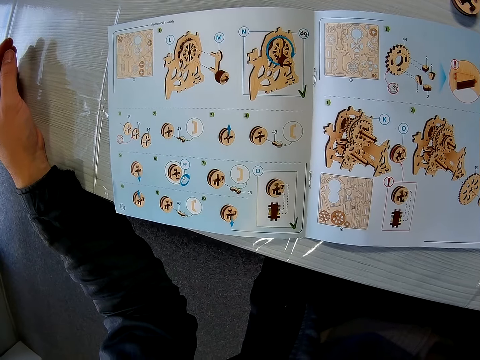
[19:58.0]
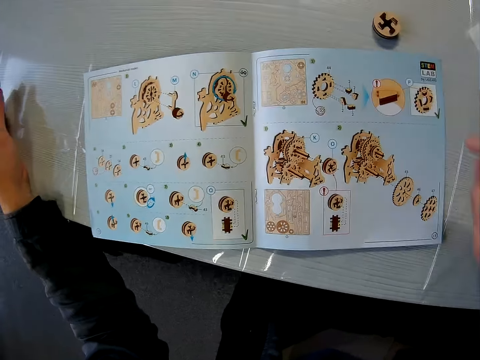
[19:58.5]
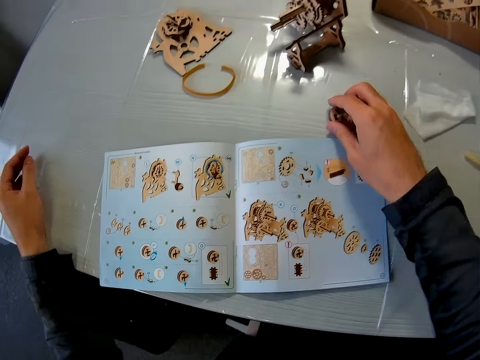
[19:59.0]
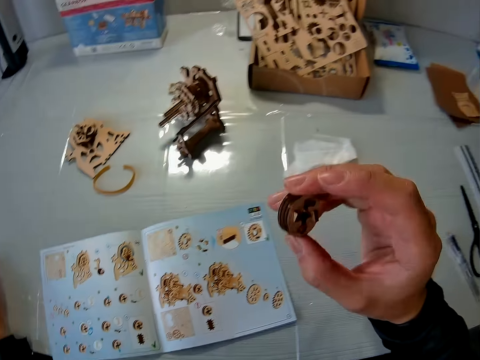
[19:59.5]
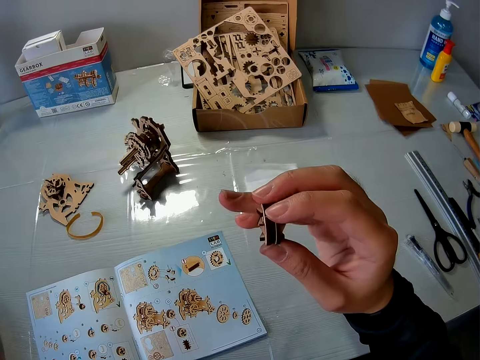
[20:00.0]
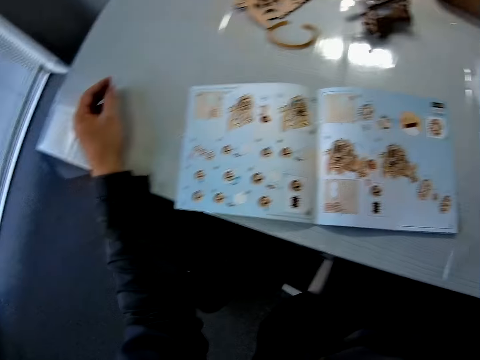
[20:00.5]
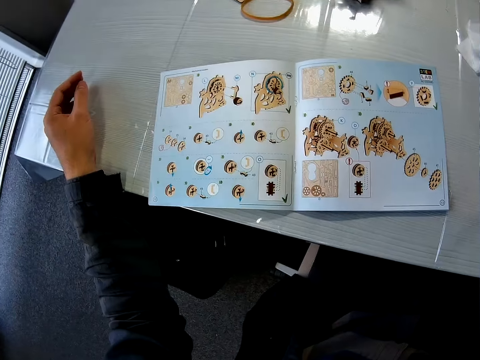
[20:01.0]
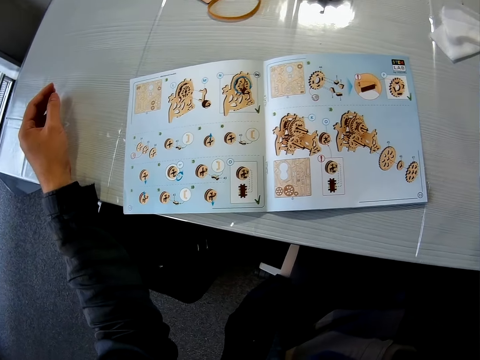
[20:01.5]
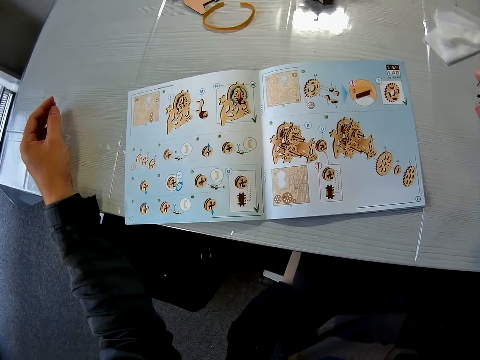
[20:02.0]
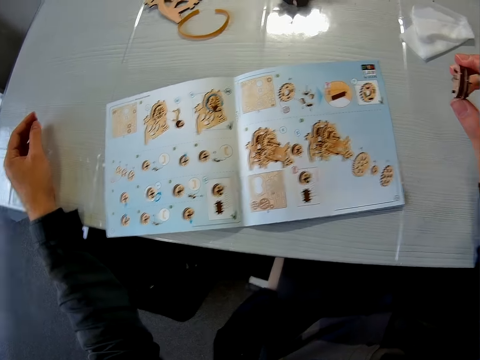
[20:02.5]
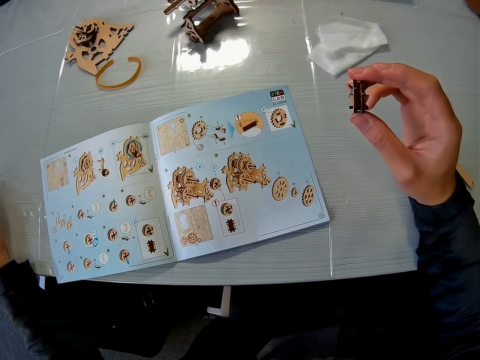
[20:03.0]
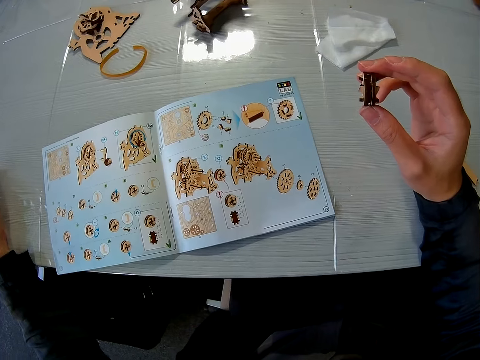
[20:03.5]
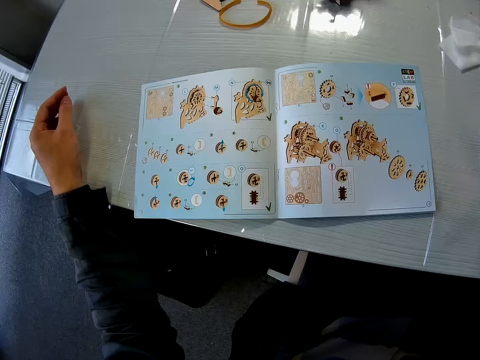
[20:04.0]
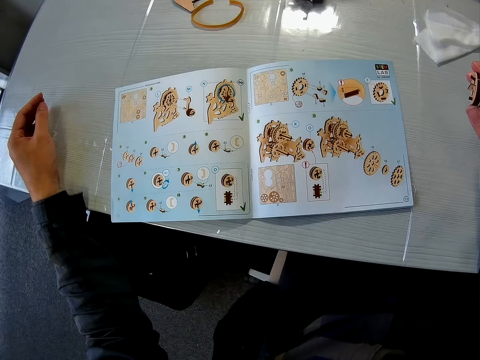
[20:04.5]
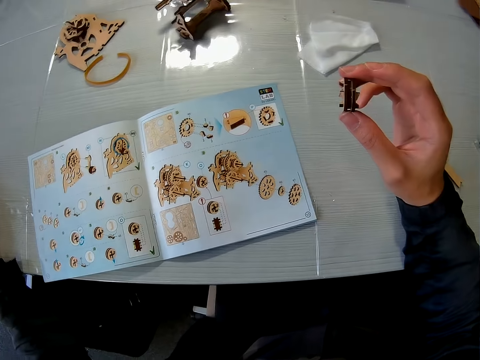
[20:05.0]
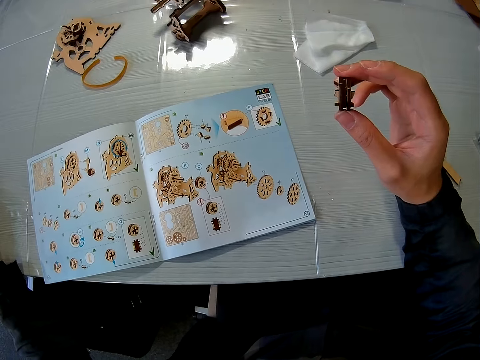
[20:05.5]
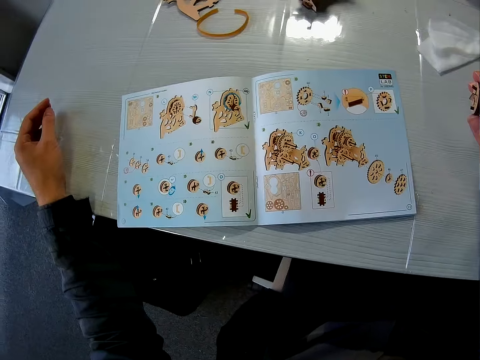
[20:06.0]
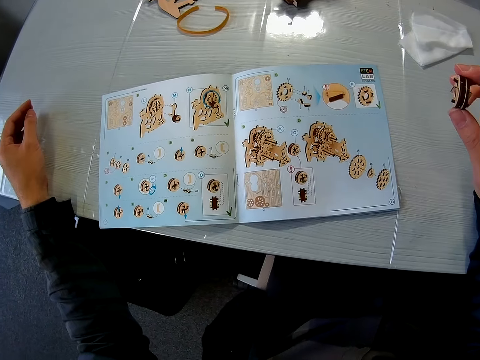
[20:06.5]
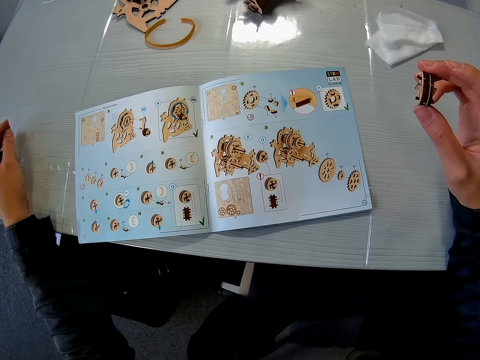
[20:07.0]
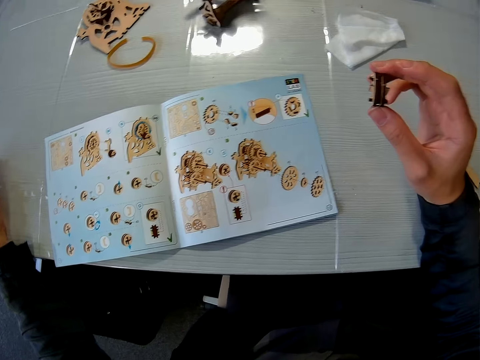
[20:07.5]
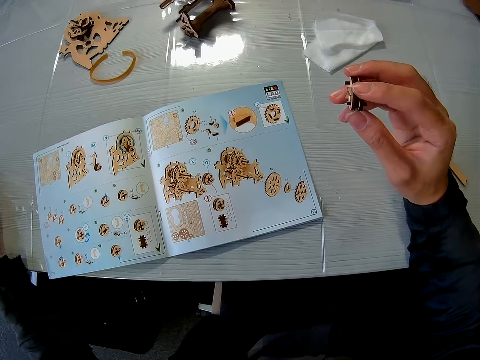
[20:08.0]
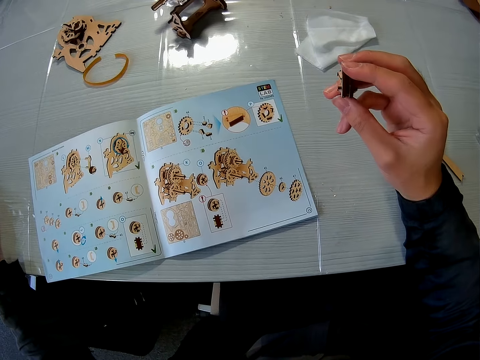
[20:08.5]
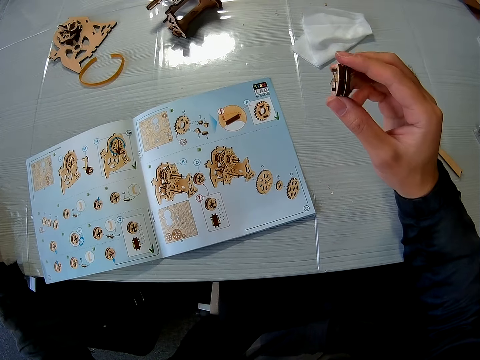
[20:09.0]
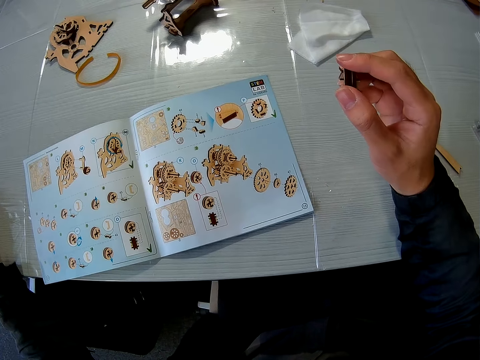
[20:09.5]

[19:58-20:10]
The camera wearer takes the steam gear placed on the table. They look at the steam gear. They read the sketch book. They look at the steam gear. They read the sketch book. They look at the steam gear. They read the sketch book. They look at the steam gear.

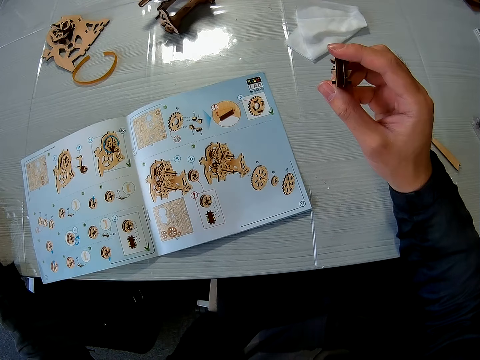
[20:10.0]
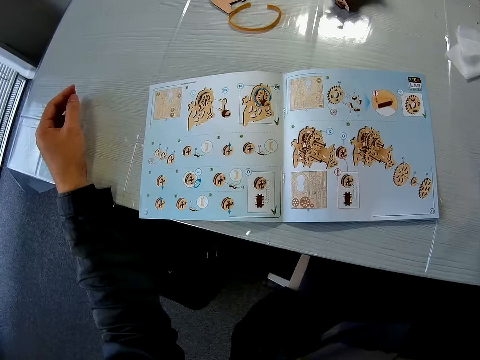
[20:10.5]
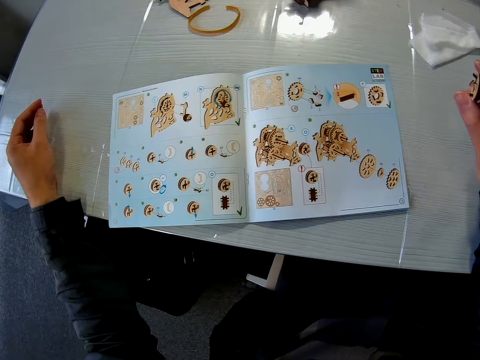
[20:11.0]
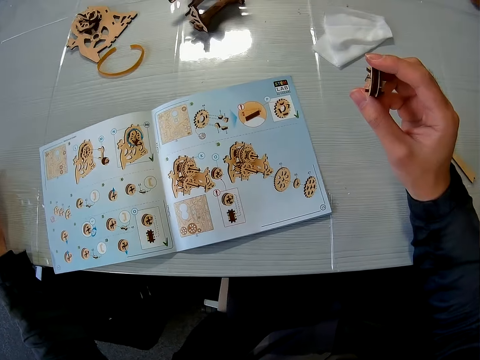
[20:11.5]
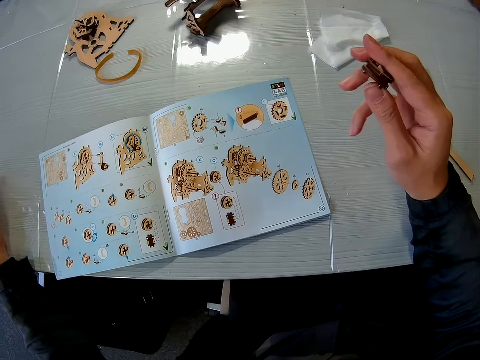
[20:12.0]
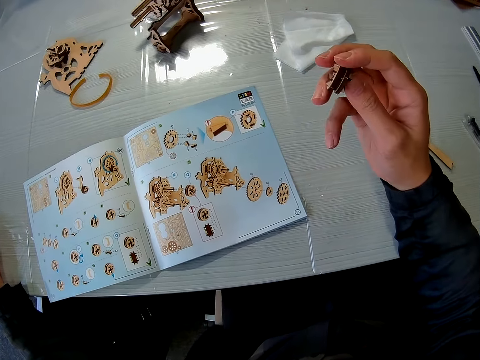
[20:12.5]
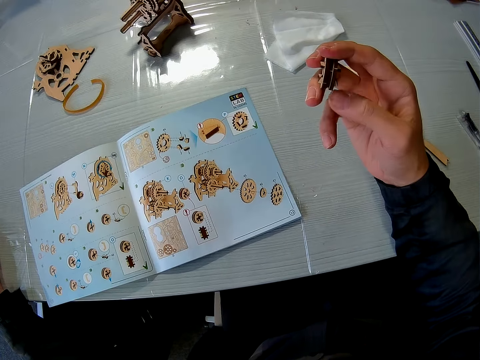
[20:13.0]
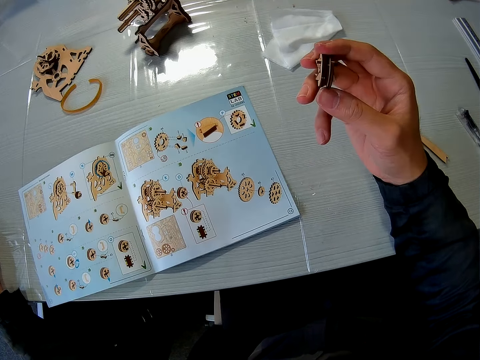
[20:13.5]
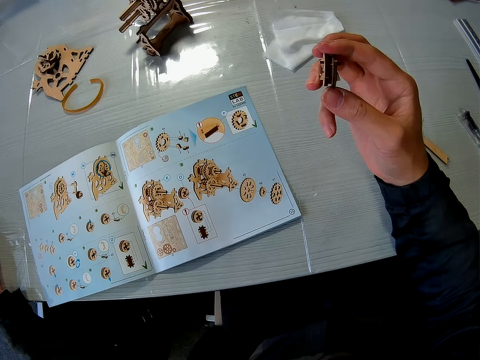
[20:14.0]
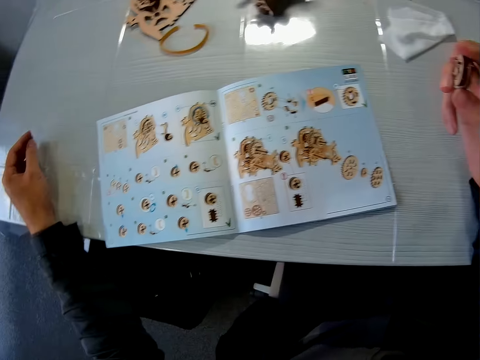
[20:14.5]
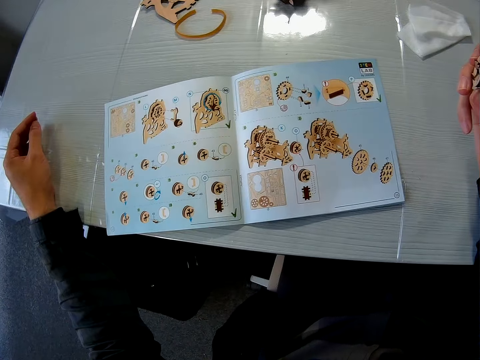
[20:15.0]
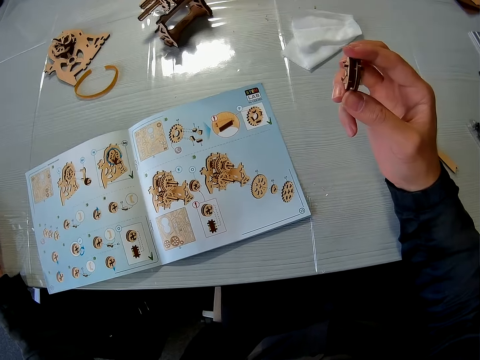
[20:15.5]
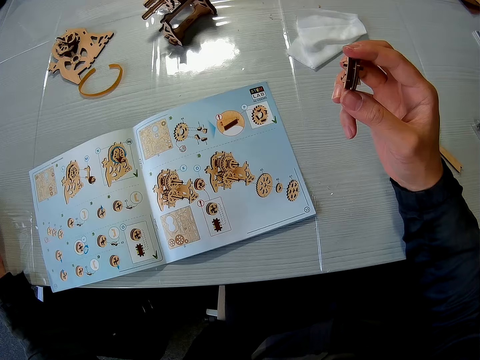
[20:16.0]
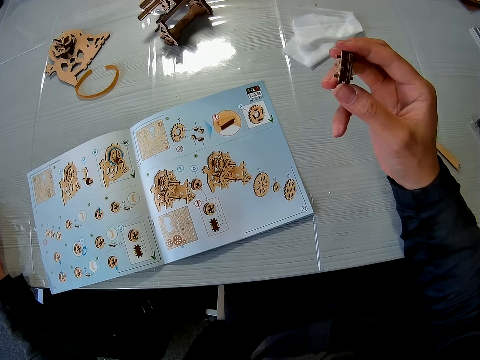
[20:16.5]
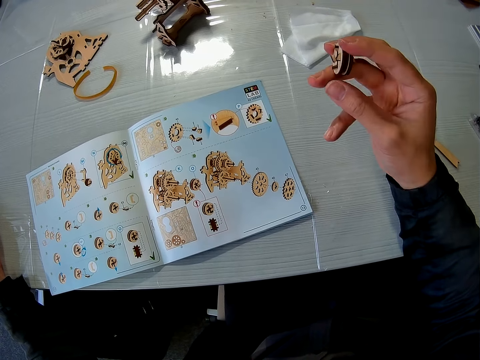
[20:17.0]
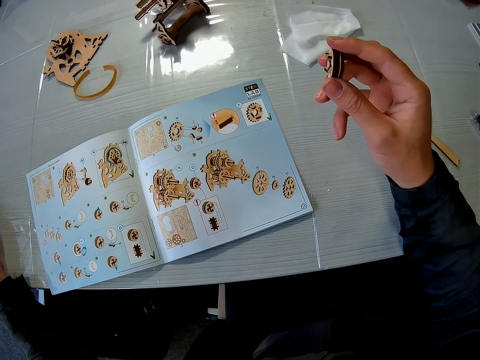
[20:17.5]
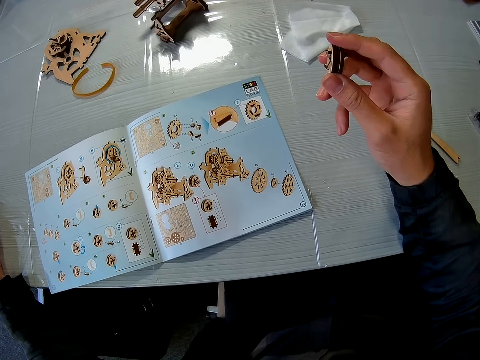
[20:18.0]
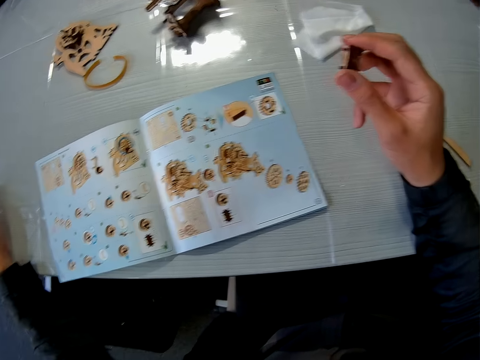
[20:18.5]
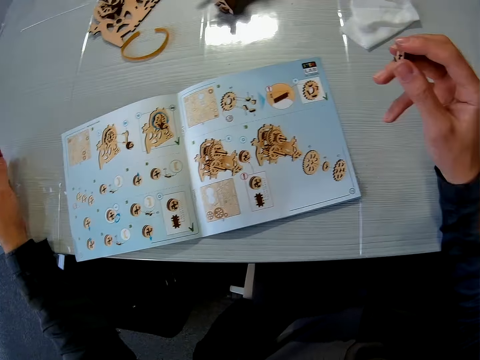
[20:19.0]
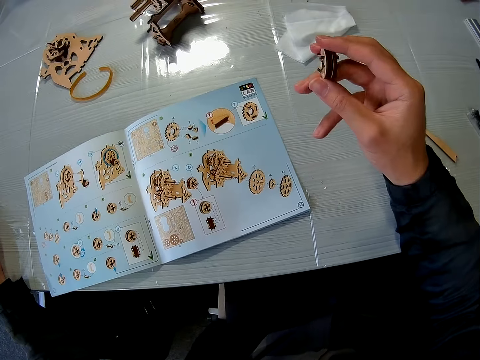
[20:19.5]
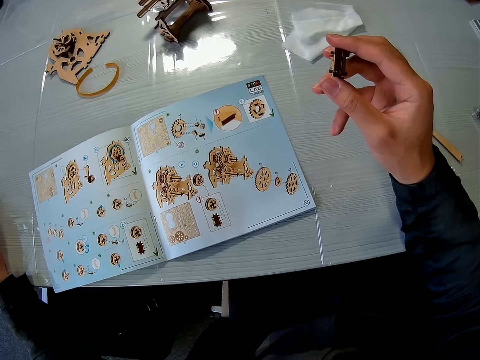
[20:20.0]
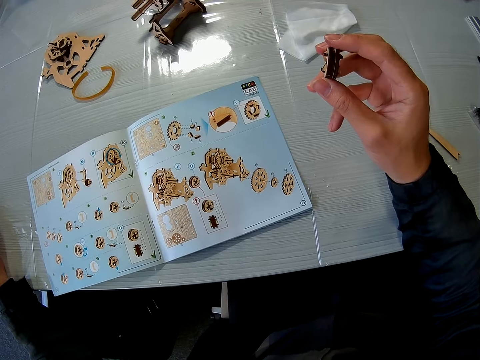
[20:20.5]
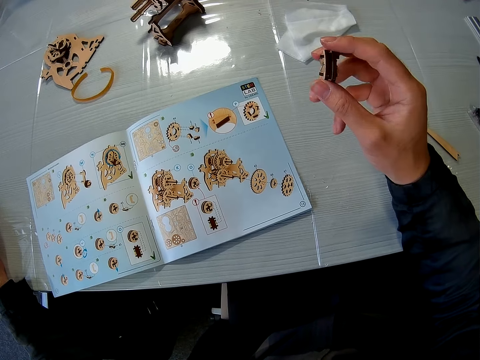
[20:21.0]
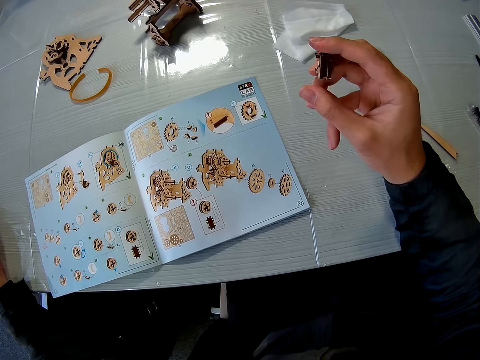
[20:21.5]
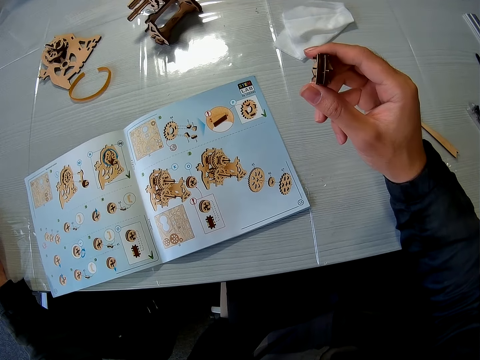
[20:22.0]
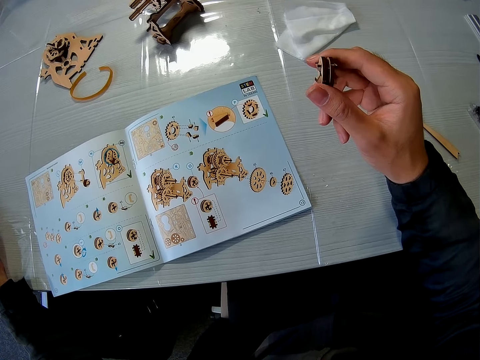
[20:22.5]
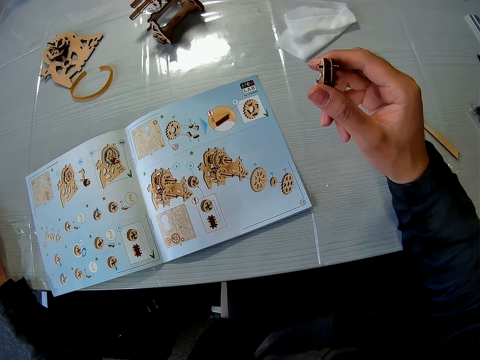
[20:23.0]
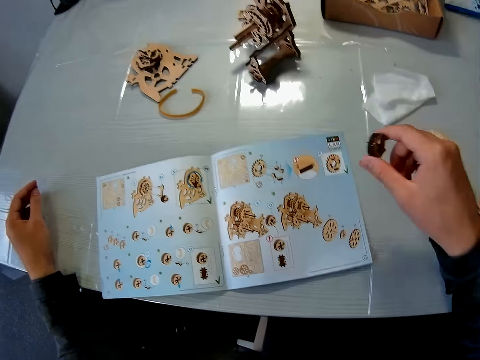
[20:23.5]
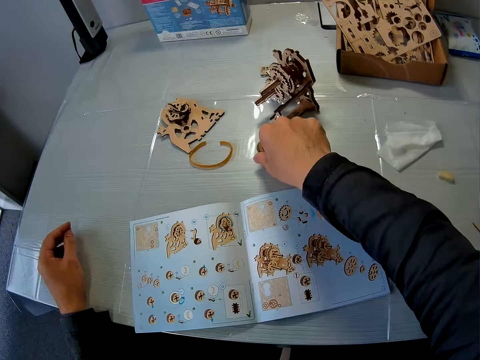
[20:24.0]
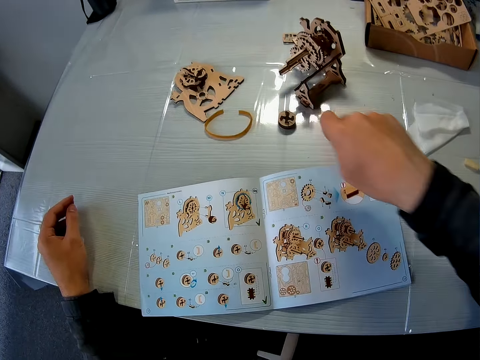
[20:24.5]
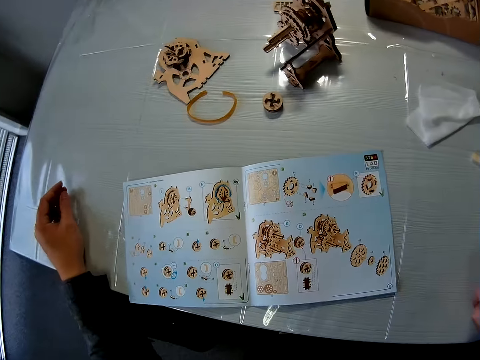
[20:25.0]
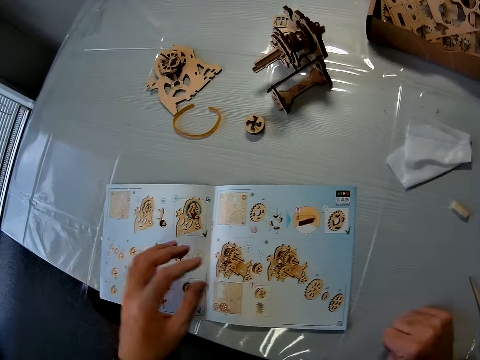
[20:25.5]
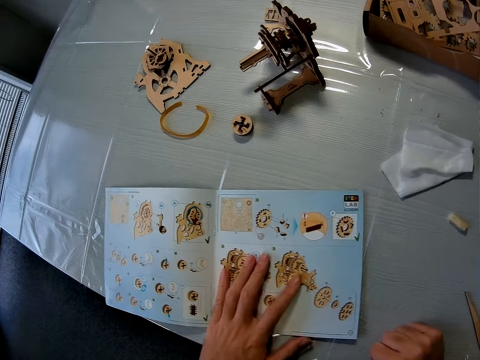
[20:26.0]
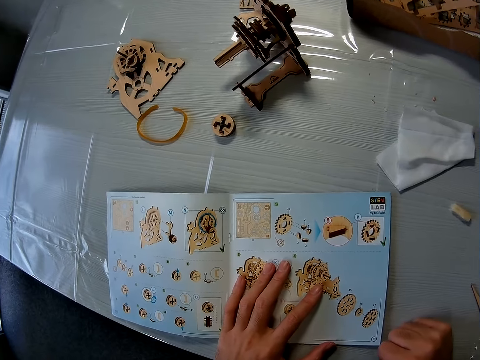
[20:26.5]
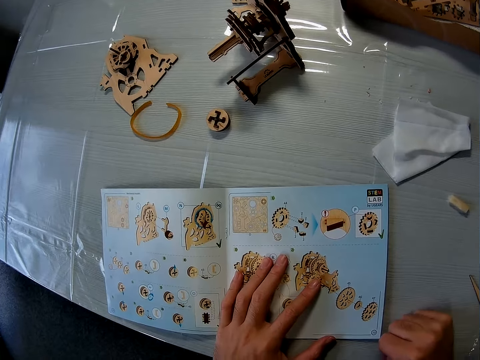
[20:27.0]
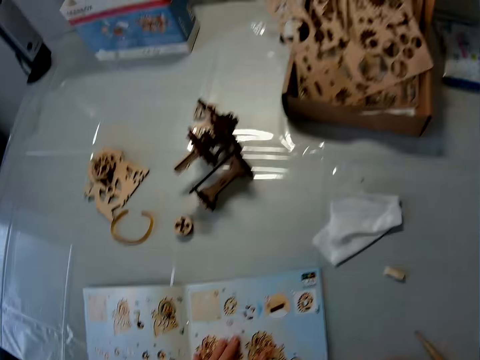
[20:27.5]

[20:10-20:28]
The camera wearer reads the sketch book. They look at the steam gear. They read the sketch book. They look at the steam gear. They read the sketch book. They look at the steam gear. They place the steam gear on the table. They adjust an instruction book on the table. They read the sketch book.
